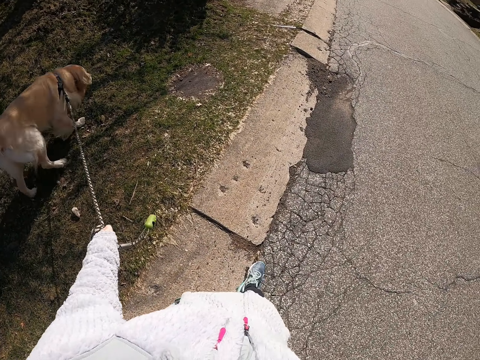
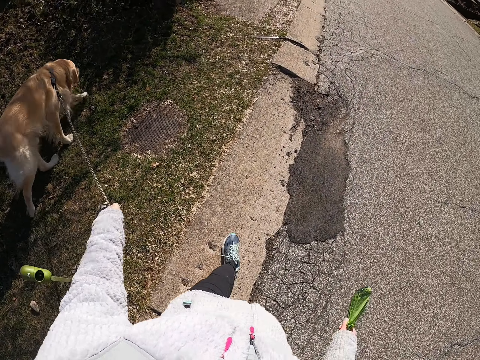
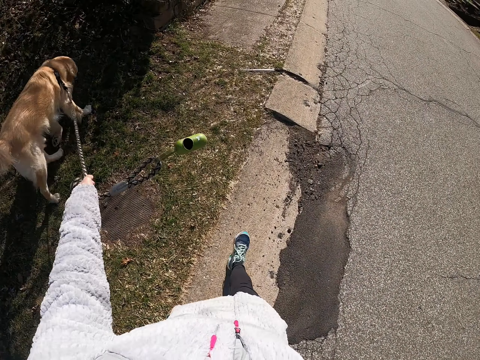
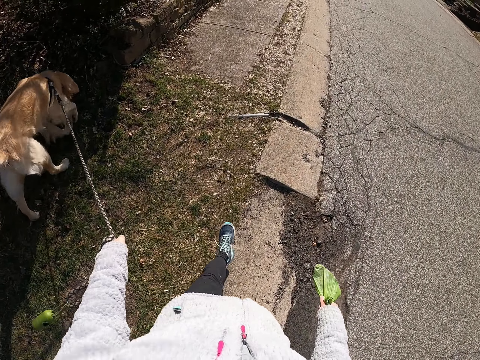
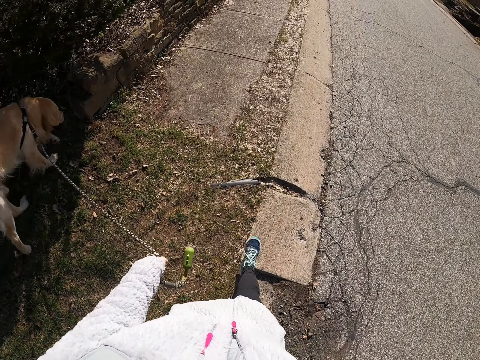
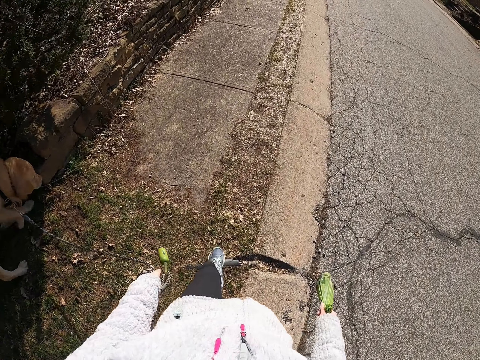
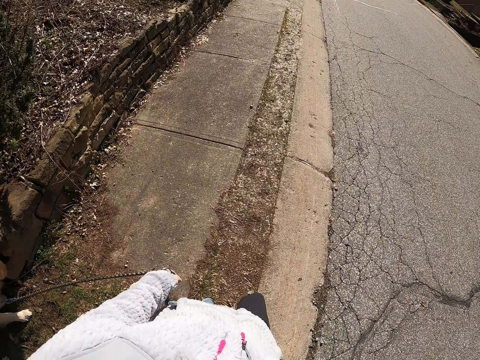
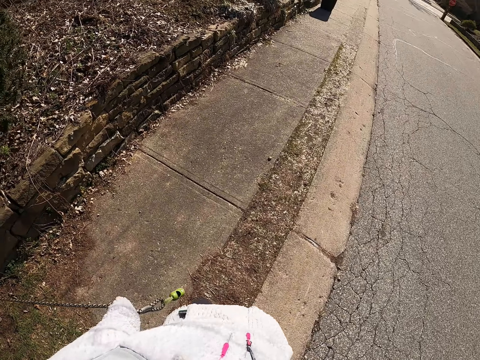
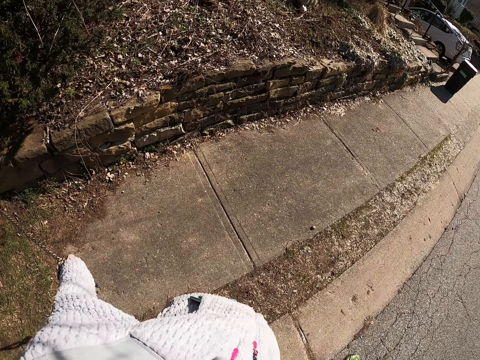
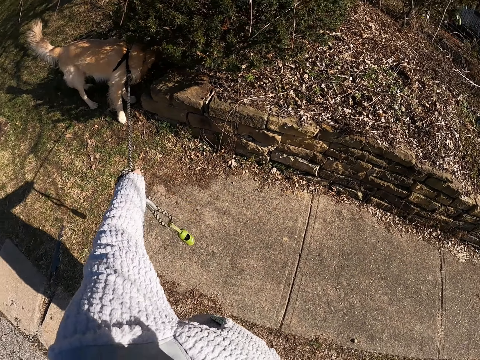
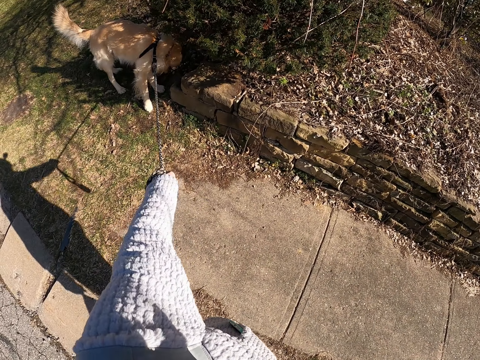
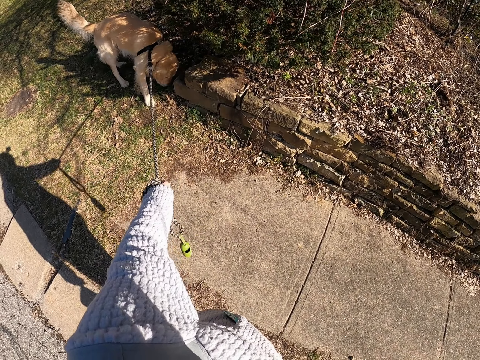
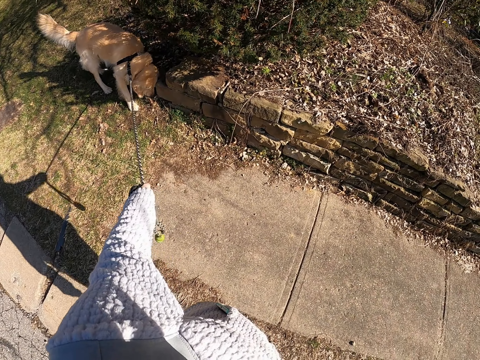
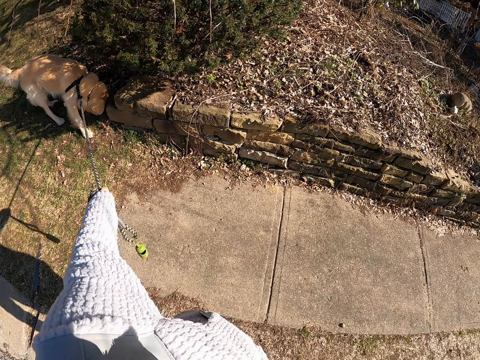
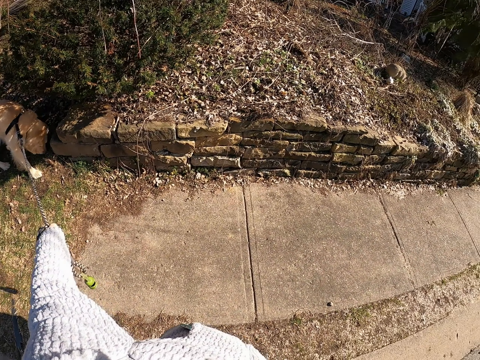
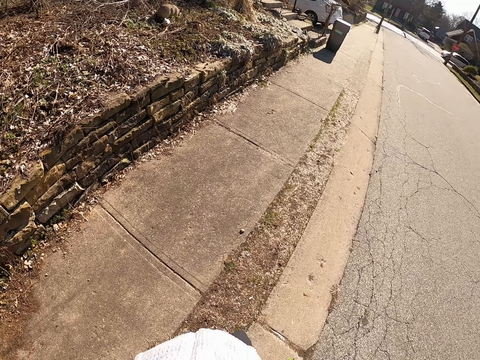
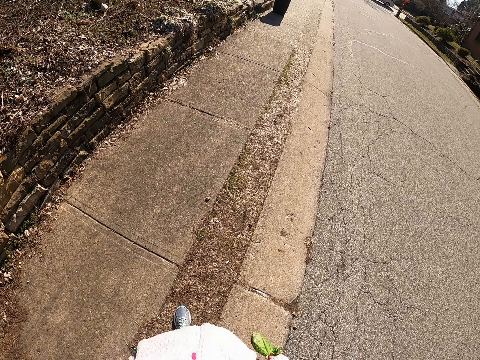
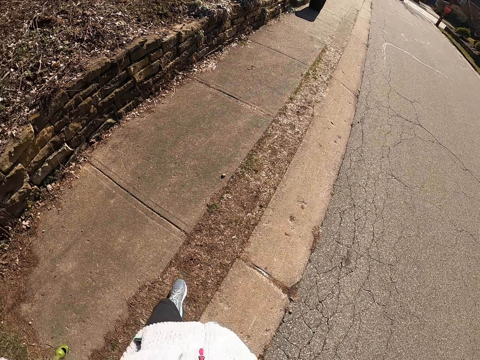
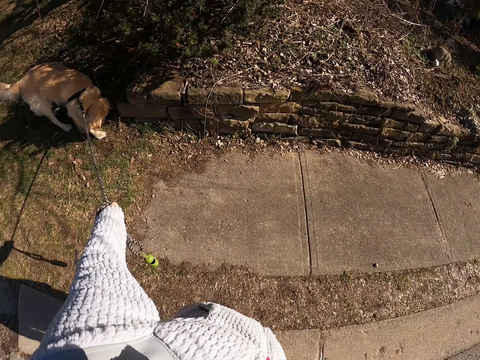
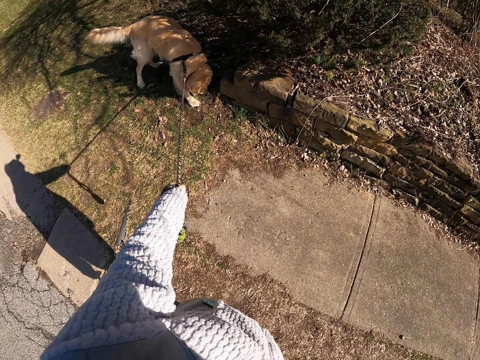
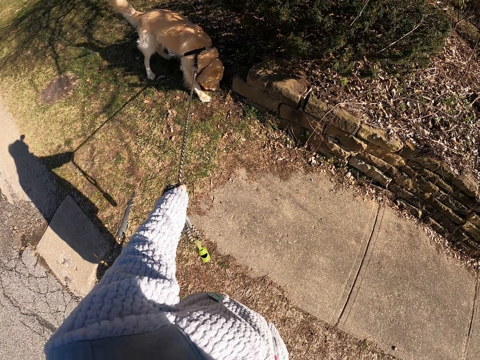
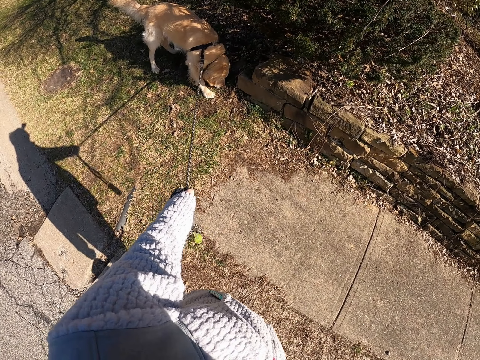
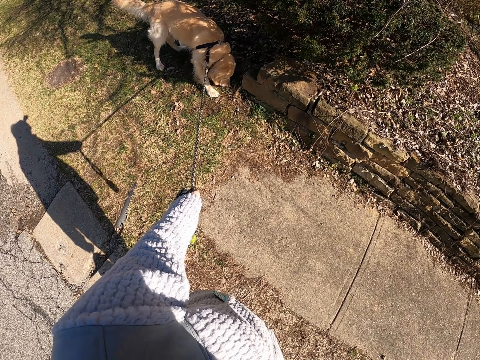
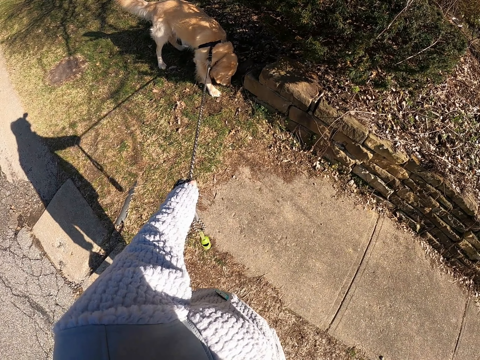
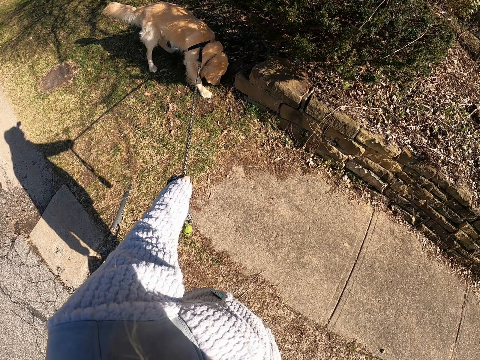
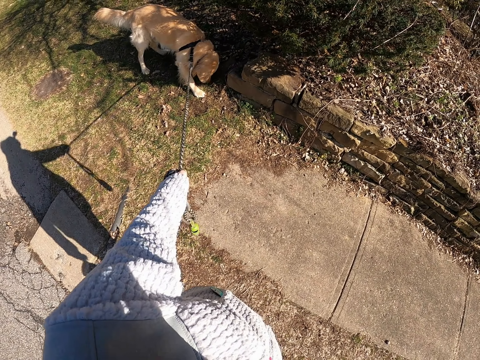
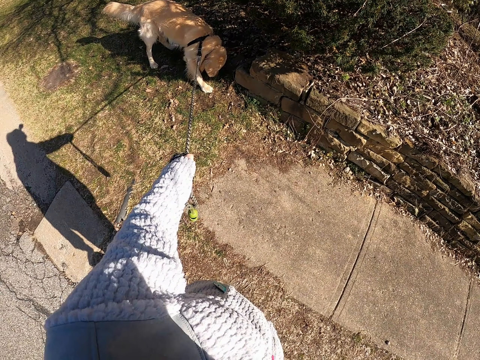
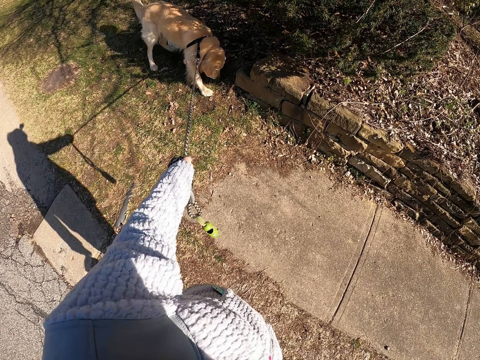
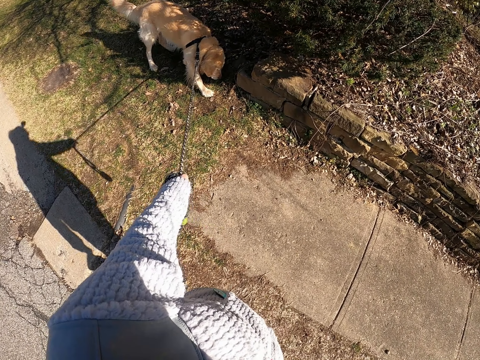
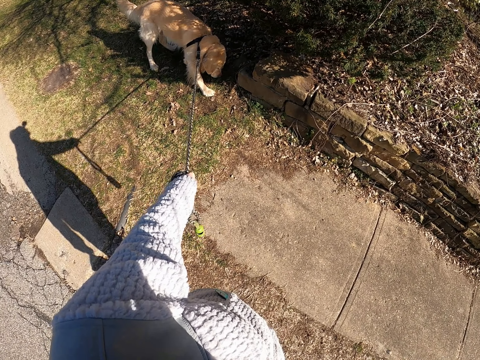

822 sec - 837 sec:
The camera wearer stops. They hold the leash. They stand on the road with a dog. They step back. They look around. They stand on the road with the dog. They hold the leash.

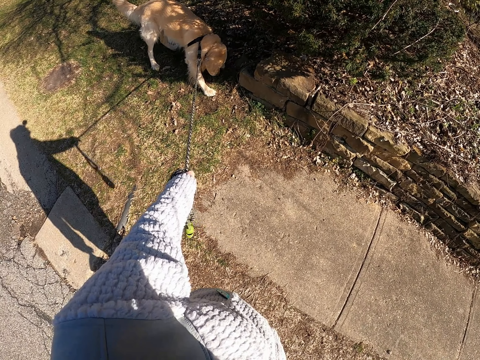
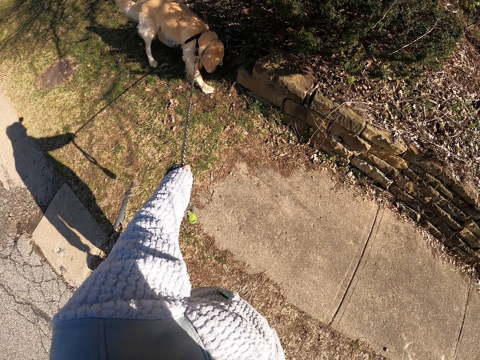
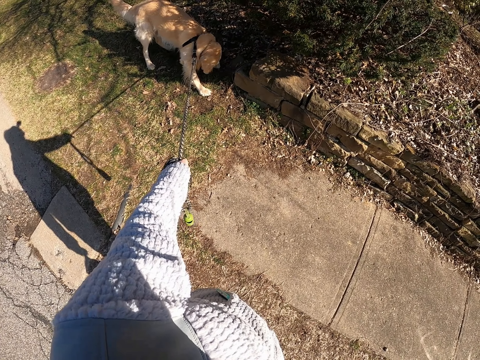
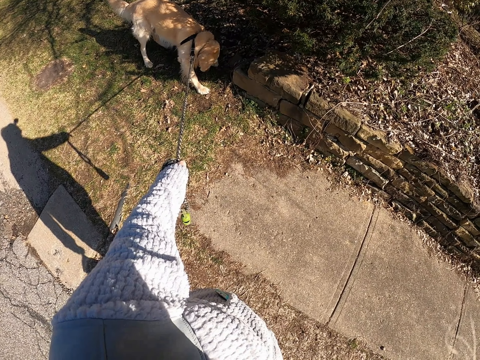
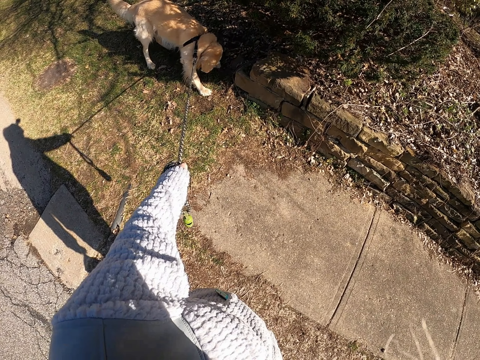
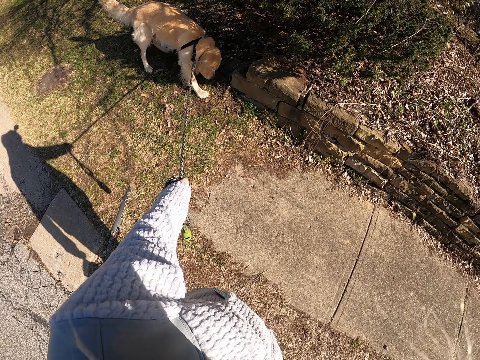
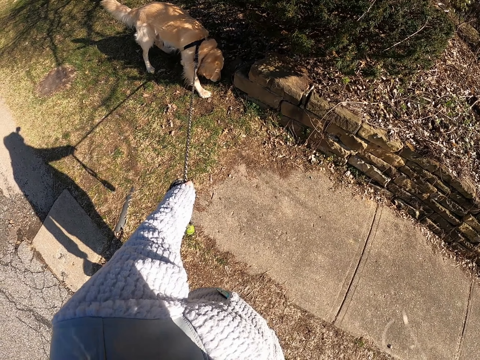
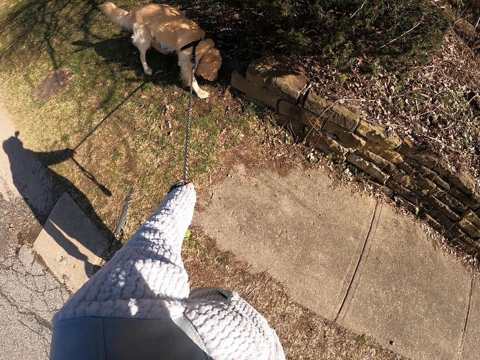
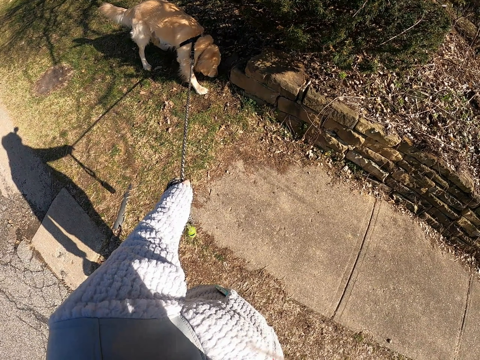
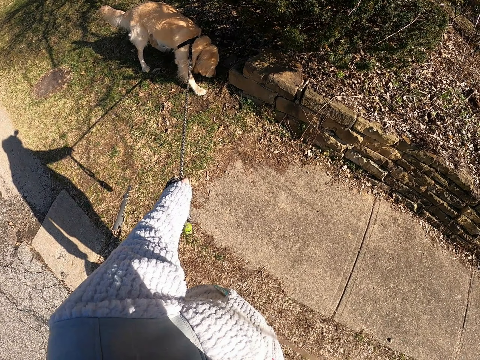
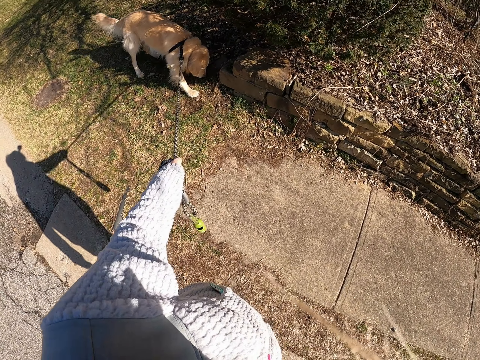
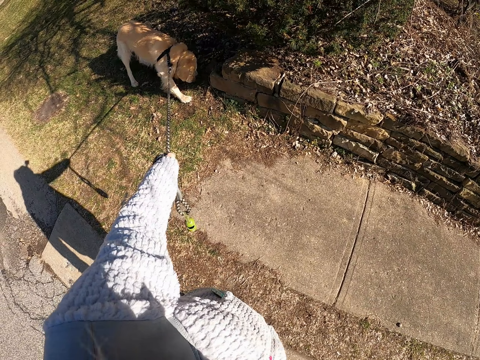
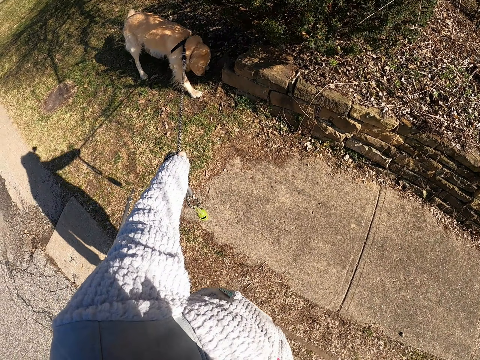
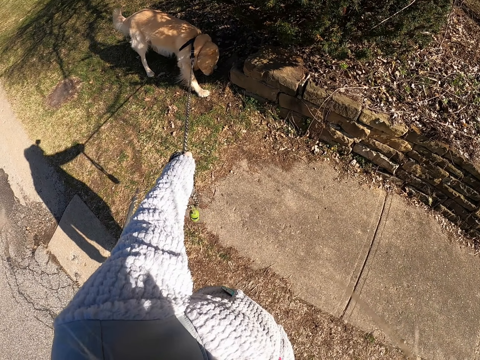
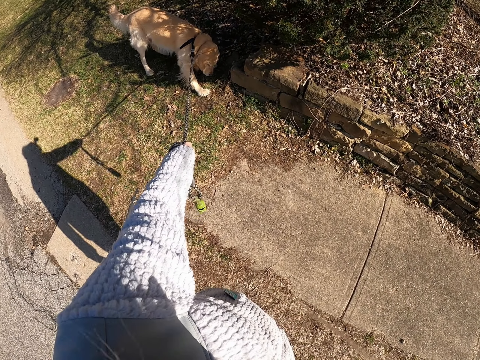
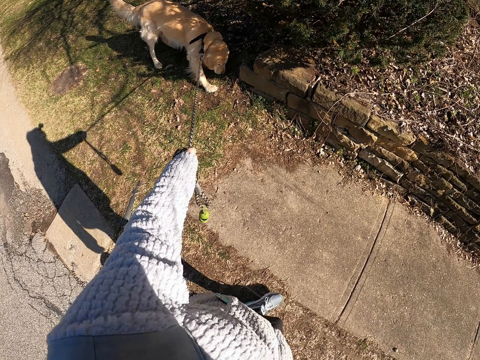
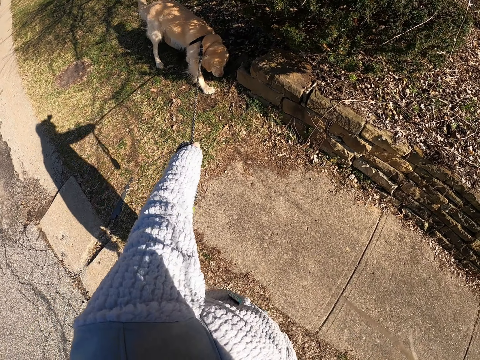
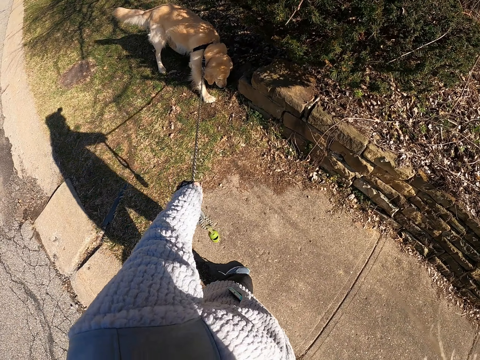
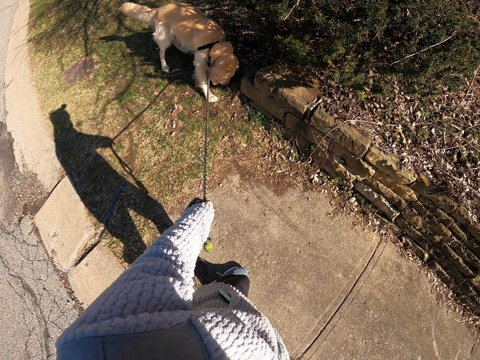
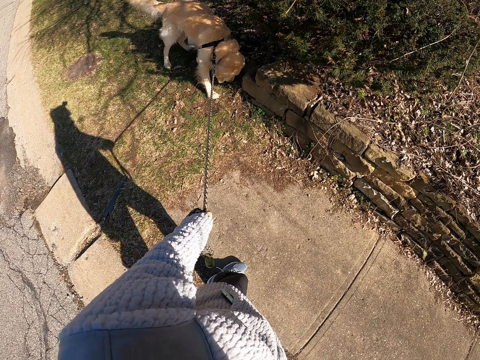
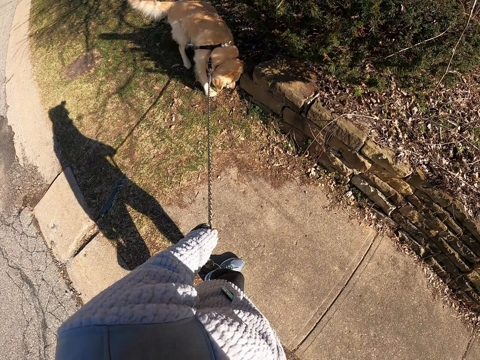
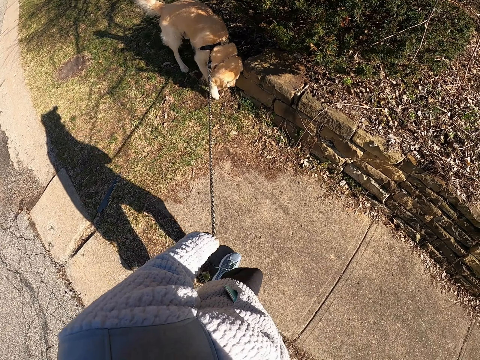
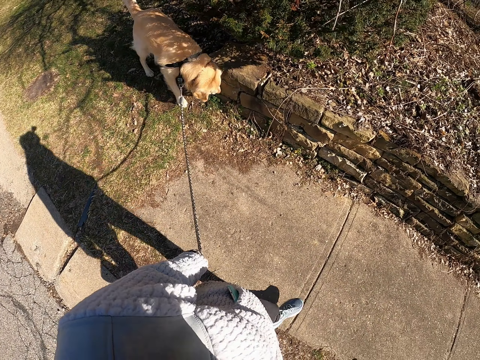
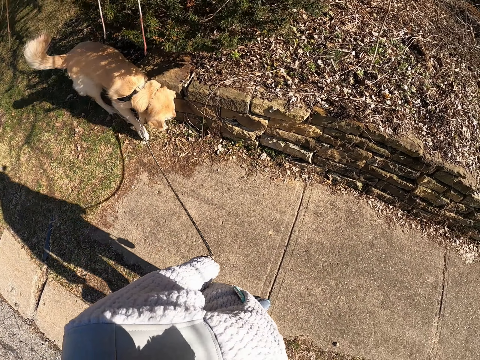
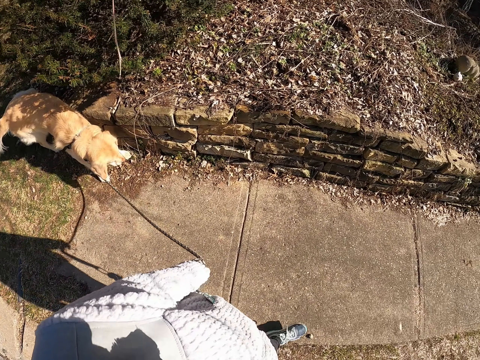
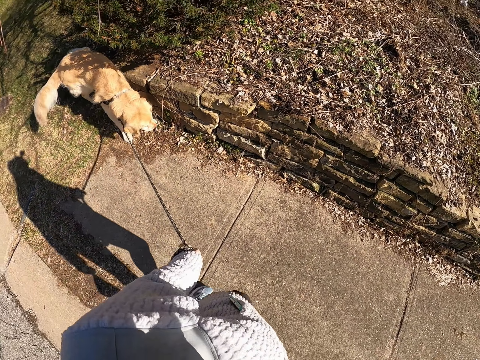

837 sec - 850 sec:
The camera wearer pulls the leash. They move something with the hand. They walk along the sidewalk.
